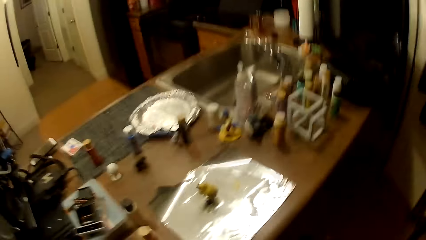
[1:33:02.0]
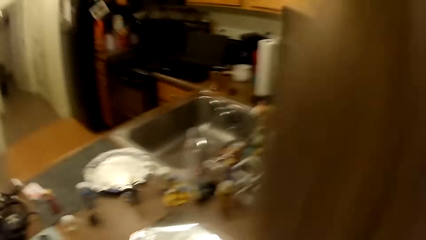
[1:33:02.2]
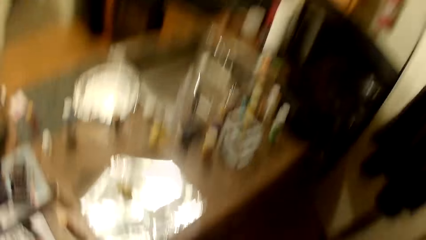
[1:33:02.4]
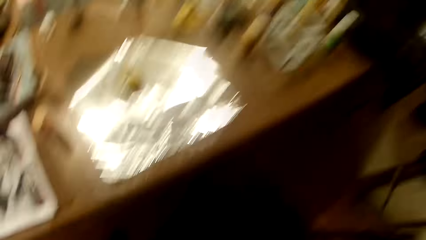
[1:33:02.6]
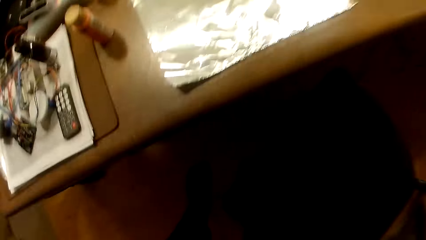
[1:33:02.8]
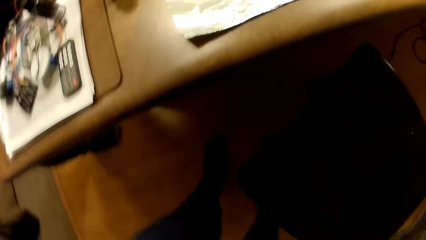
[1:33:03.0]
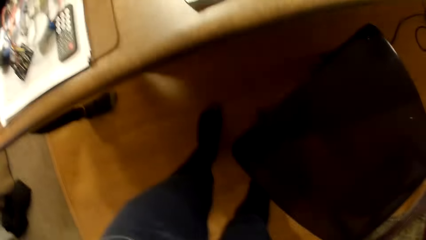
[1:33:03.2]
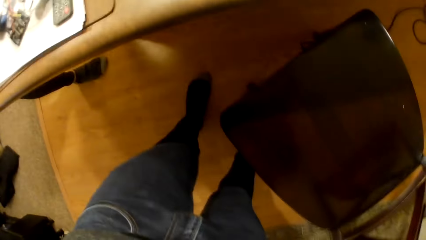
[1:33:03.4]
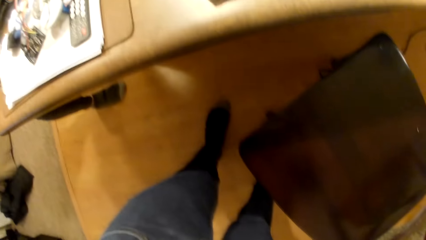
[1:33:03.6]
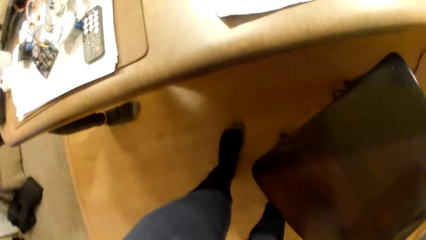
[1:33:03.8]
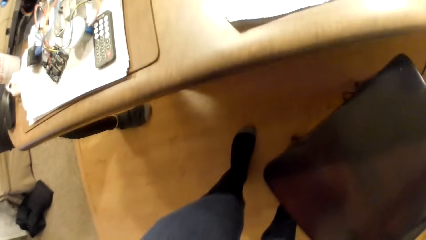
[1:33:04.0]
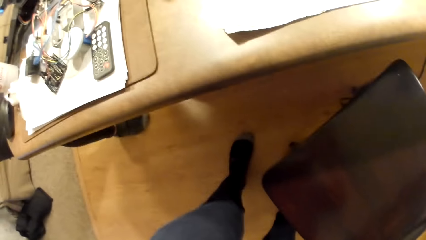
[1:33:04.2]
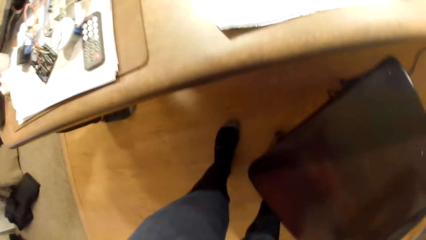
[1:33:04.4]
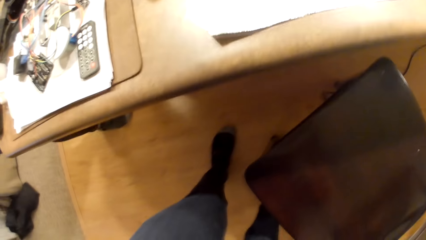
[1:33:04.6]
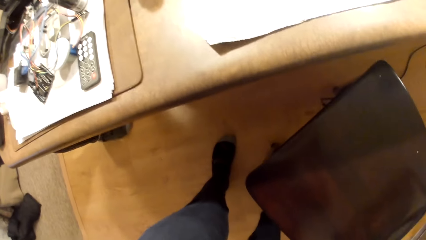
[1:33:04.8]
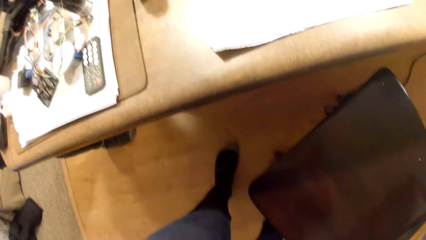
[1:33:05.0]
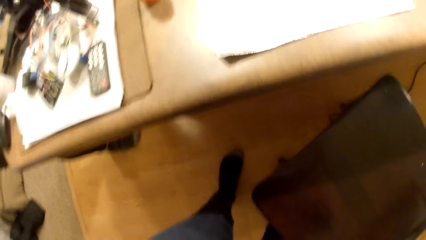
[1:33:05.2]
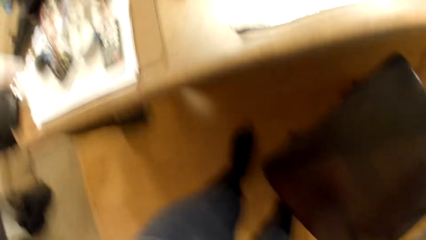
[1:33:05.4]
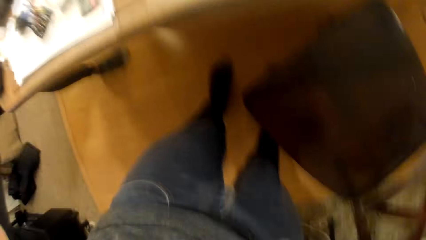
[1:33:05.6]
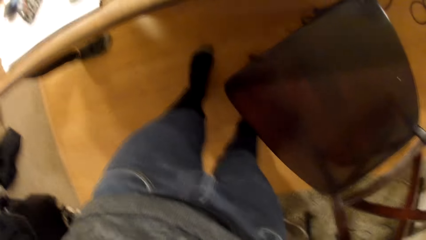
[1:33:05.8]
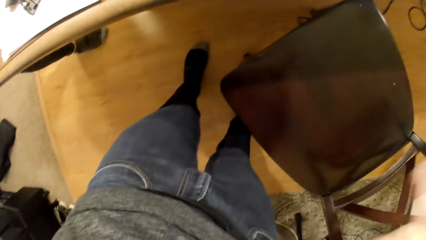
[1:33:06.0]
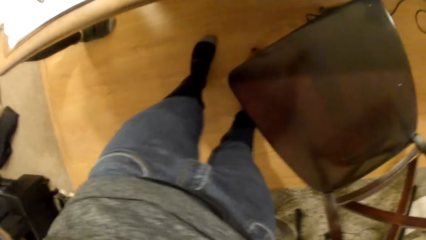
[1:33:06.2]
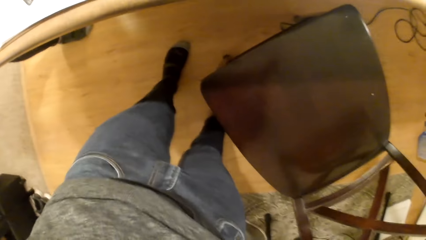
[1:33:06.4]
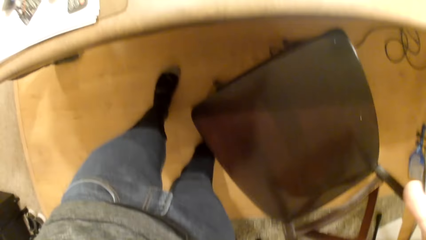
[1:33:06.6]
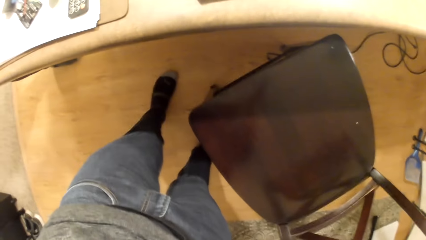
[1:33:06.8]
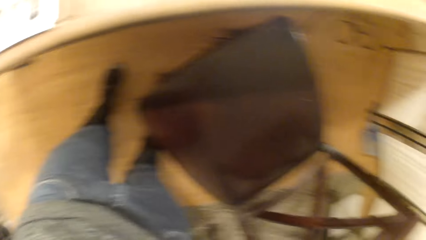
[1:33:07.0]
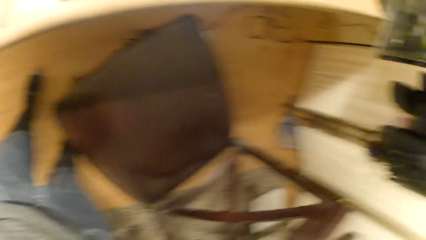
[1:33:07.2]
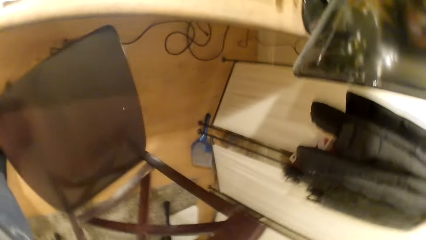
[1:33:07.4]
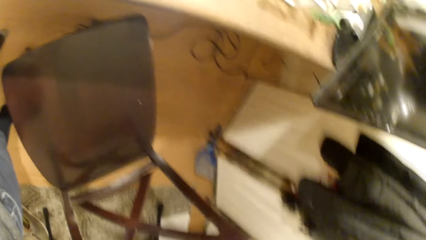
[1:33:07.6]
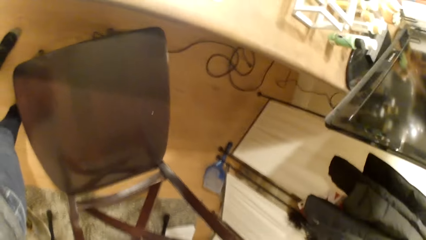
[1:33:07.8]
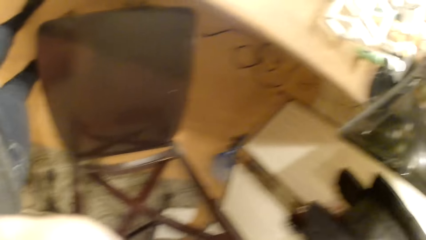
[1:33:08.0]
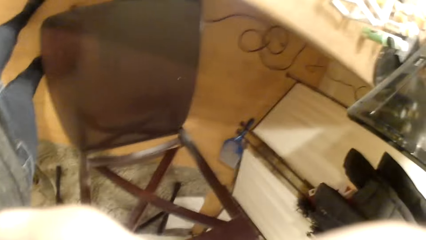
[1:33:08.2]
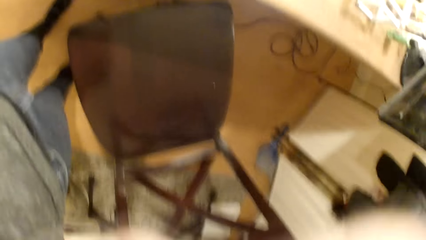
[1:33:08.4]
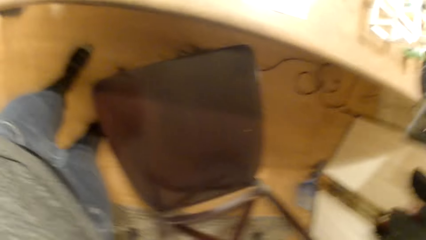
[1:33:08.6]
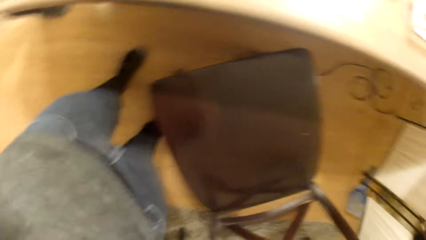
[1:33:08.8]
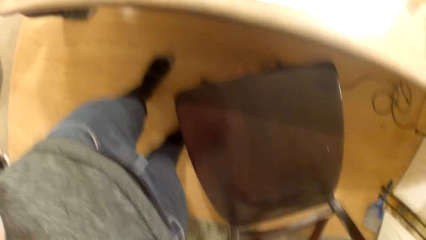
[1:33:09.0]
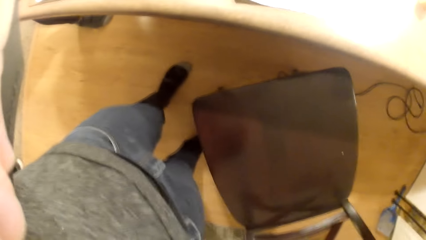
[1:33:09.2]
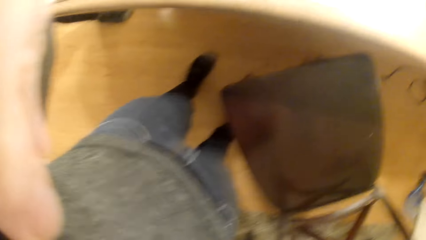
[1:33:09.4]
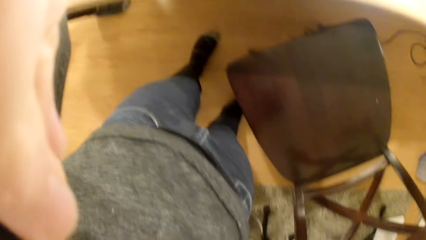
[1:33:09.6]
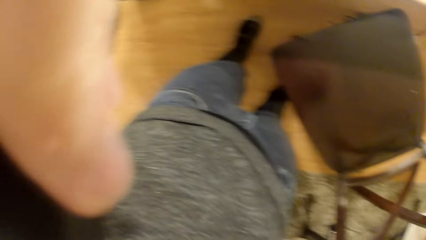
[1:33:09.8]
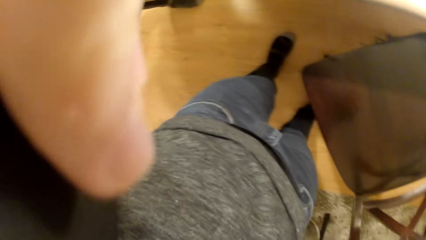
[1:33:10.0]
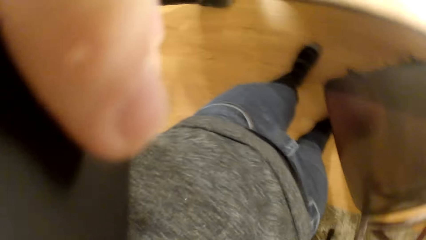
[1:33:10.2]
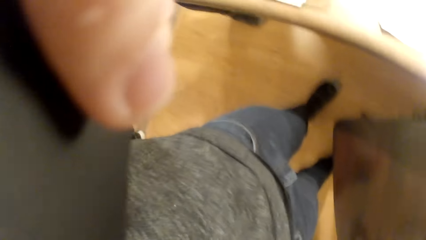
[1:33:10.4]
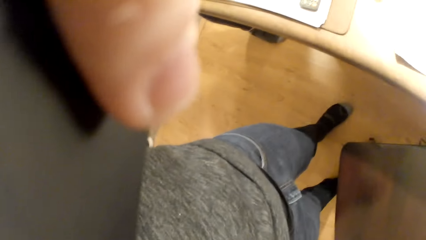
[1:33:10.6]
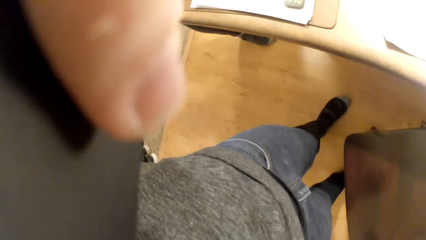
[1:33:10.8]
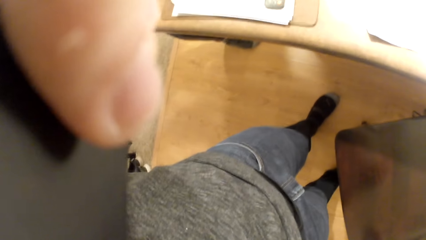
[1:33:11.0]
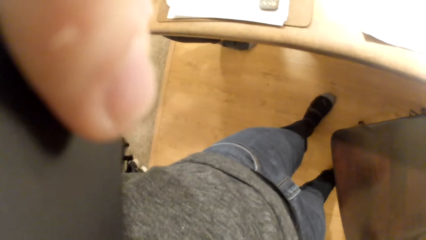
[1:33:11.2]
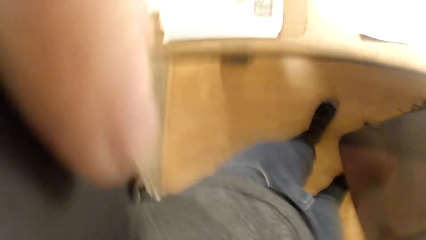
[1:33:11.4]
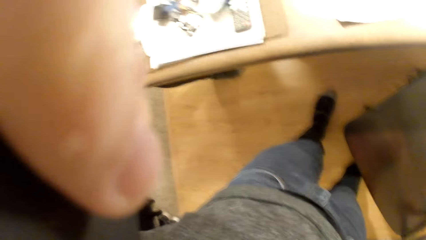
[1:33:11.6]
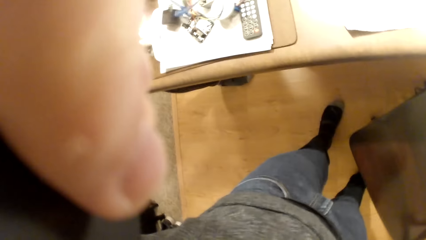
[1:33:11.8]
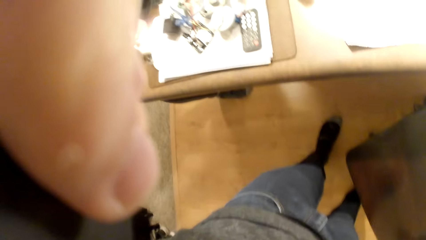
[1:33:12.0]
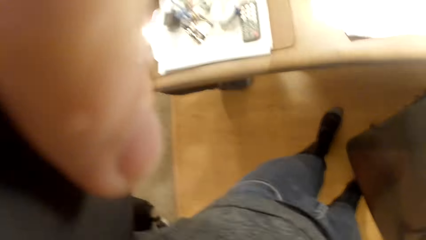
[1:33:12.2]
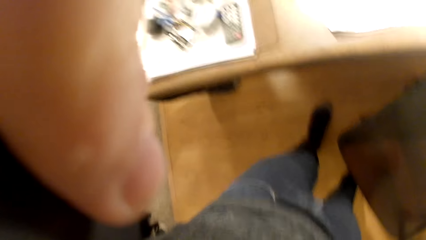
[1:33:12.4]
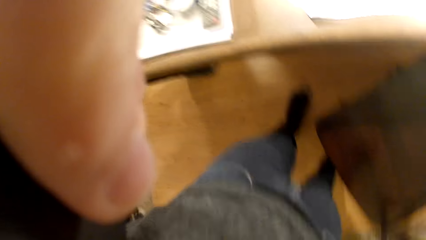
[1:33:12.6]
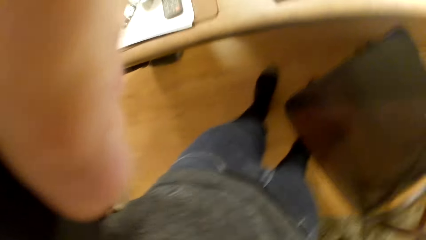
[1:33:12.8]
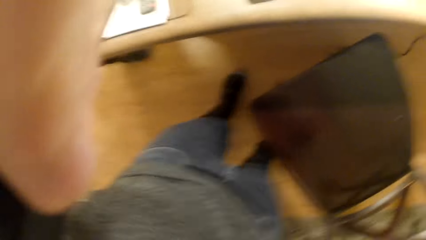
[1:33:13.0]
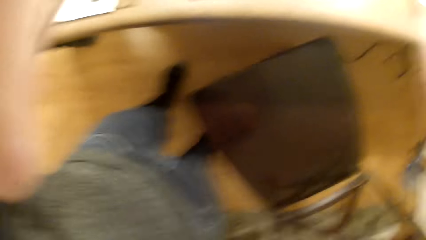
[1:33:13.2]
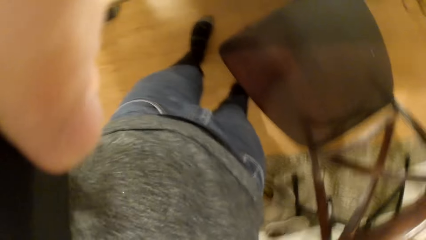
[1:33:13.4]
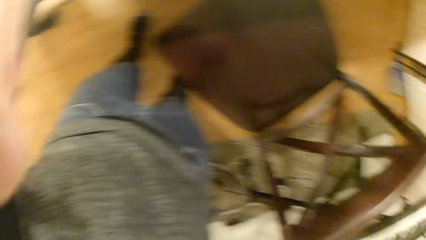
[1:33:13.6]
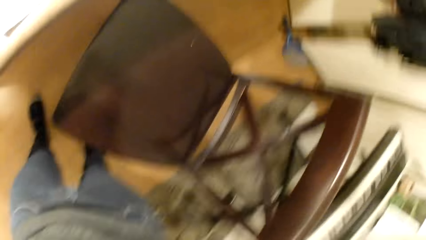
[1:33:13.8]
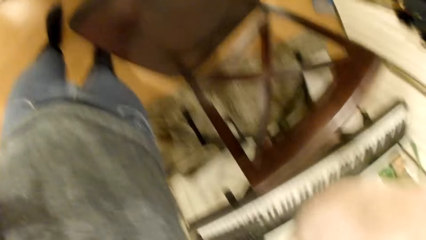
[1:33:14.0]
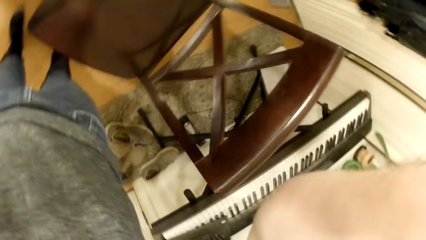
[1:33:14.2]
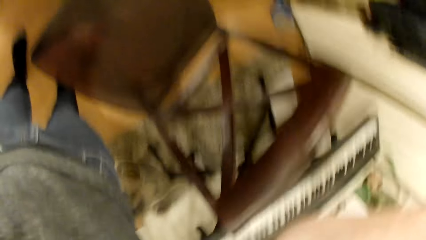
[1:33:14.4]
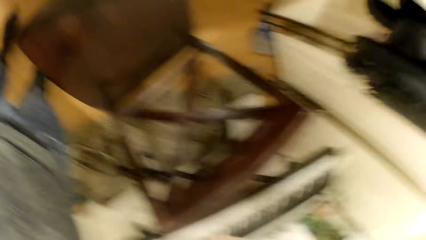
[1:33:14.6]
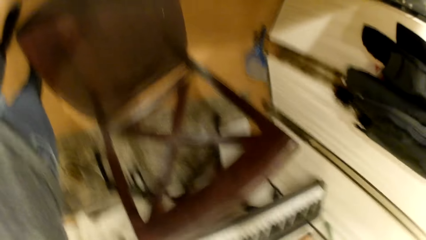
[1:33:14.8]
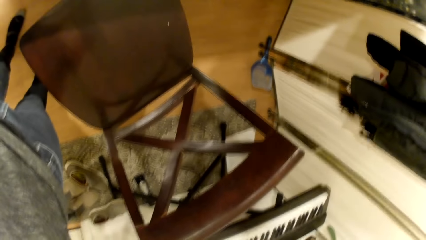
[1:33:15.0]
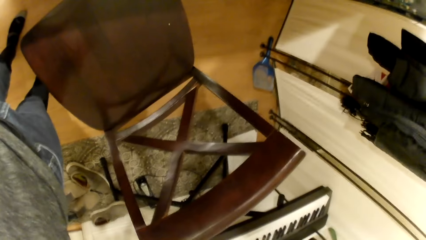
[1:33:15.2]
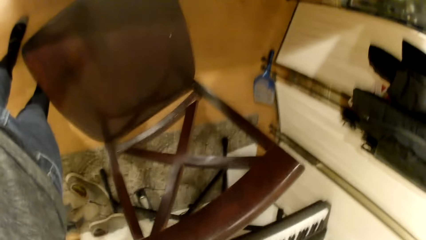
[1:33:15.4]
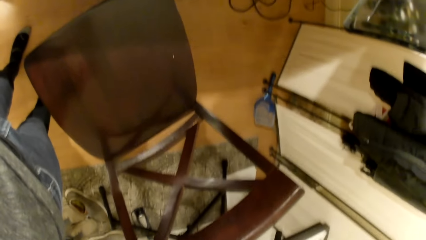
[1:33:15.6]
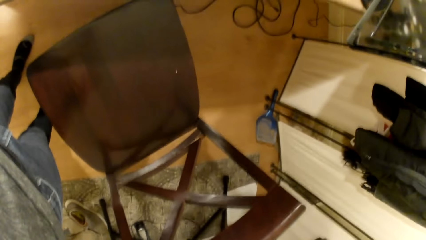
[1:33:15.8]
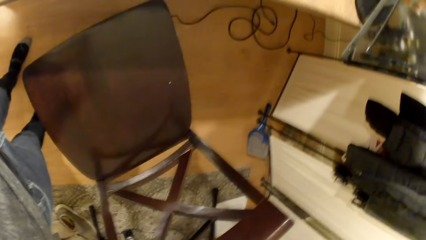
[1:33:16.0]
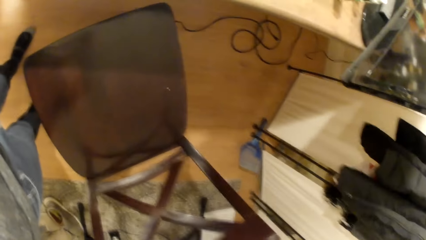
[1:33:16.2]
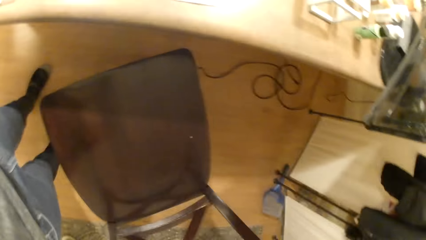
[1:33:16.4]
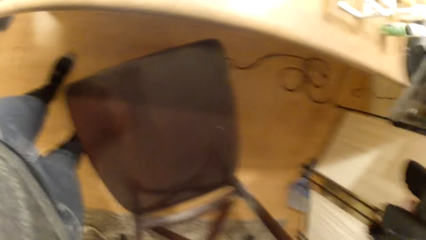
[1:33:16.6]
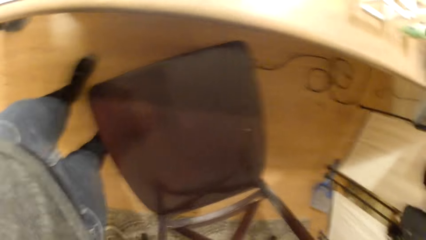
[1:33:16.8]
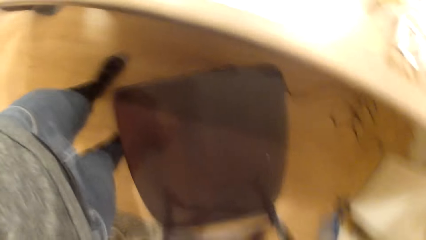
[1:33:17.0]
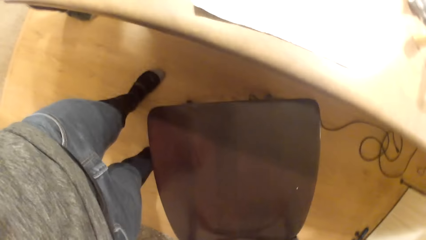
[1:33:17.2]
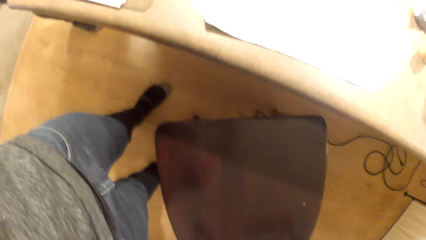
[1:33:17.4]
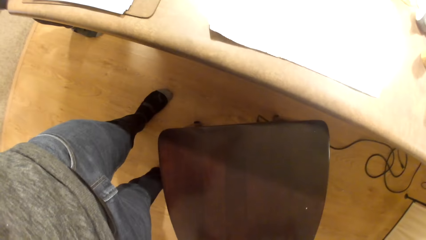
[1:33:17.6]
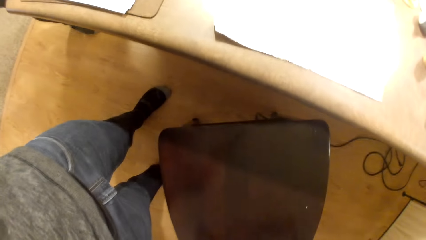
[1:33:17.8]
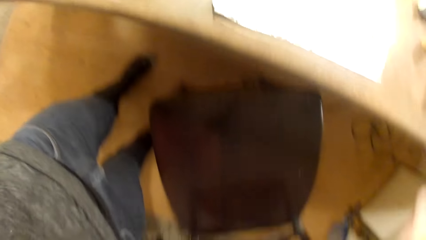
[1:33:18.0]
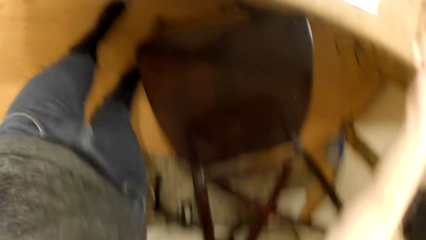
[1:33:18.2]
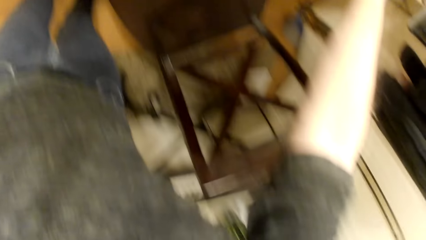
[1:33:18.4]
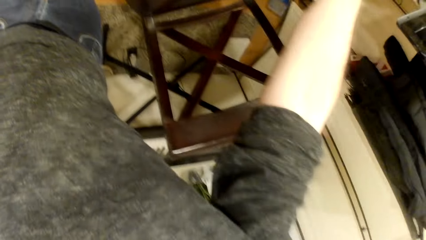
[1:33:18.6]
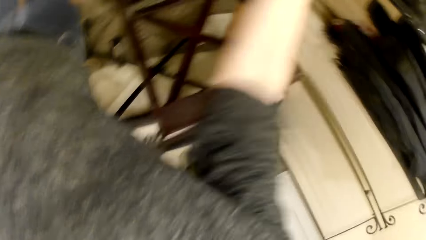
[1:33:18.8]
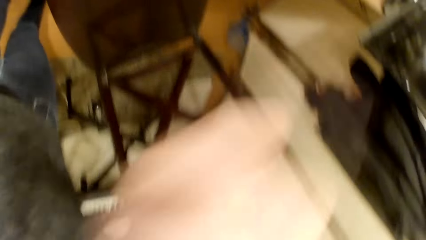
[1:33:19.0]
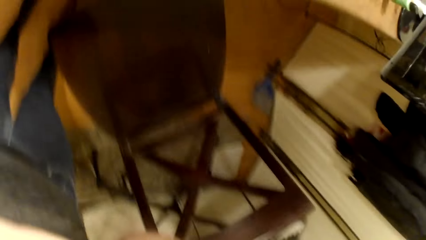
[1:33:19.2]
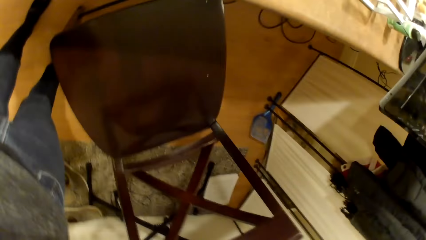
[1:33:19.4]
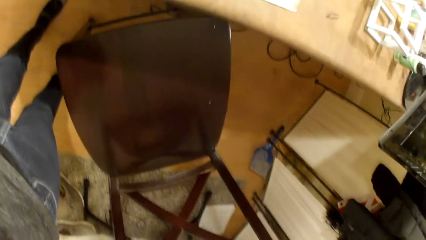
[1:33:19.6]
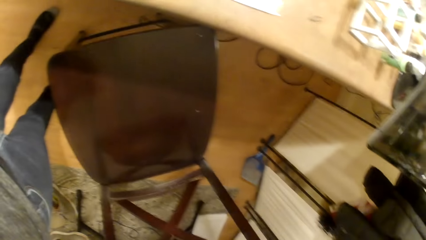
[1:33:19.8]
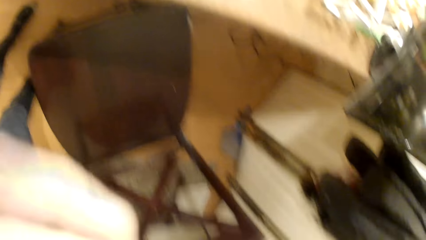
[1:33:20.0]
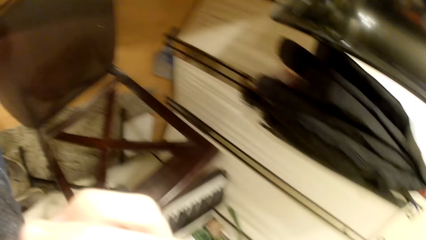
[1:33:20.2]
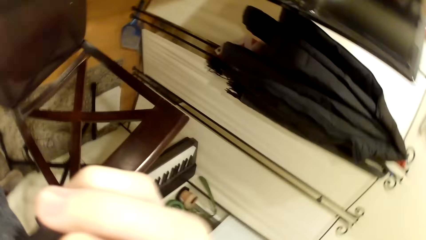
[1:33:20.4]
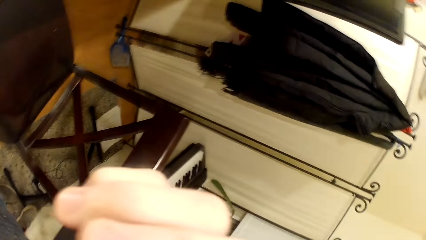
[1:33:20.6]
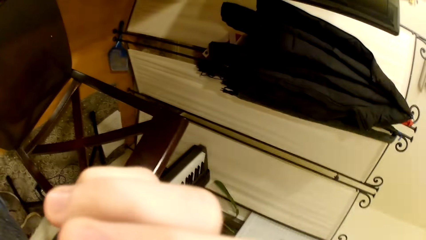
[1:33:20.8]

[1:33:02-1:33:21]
The camera wearer adjusts the camera. He adjusts the camera with his hands. He moves his right hand towards the work table.
